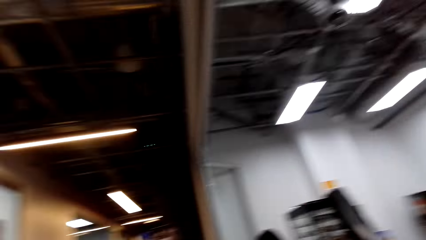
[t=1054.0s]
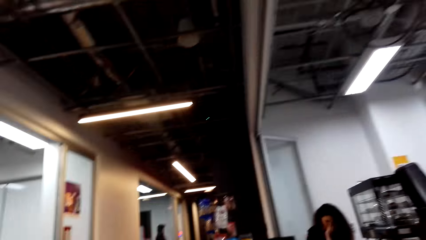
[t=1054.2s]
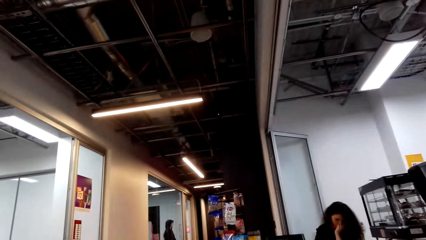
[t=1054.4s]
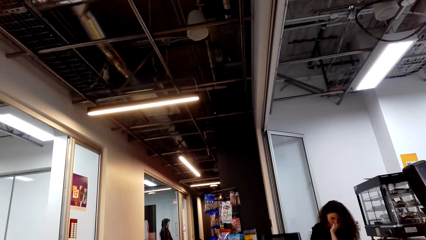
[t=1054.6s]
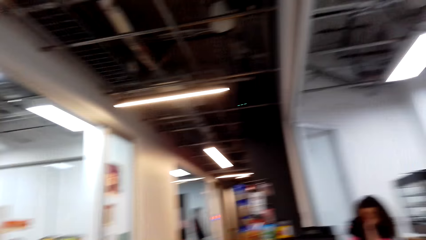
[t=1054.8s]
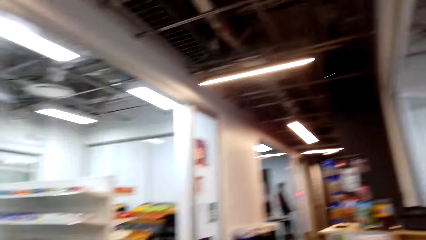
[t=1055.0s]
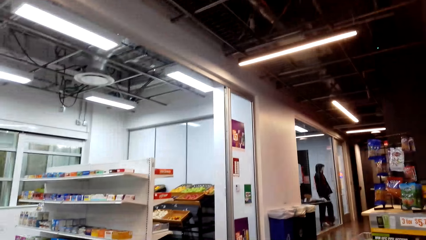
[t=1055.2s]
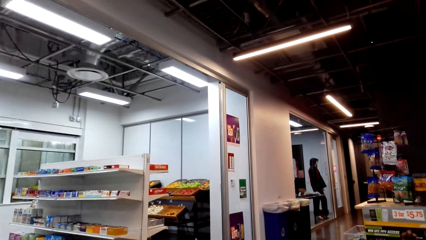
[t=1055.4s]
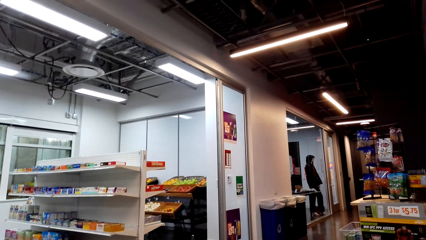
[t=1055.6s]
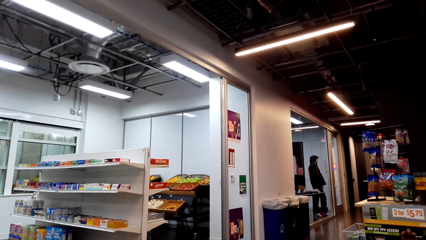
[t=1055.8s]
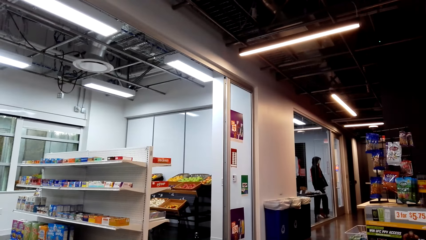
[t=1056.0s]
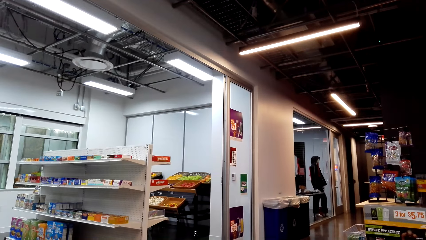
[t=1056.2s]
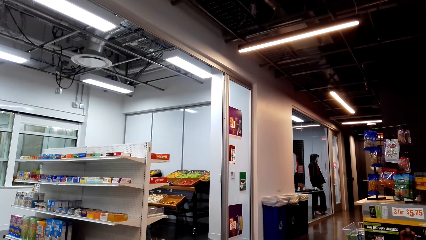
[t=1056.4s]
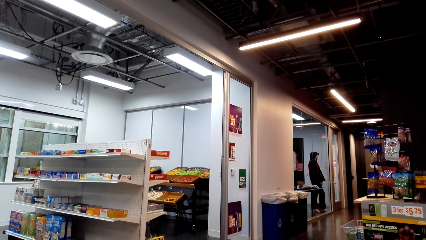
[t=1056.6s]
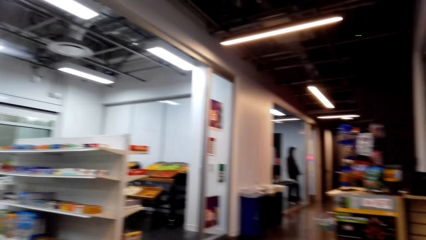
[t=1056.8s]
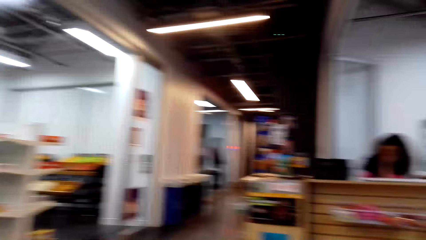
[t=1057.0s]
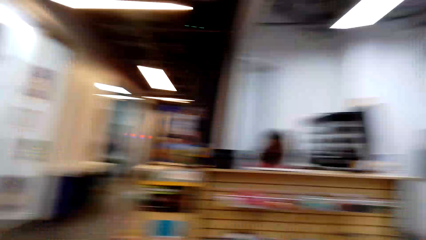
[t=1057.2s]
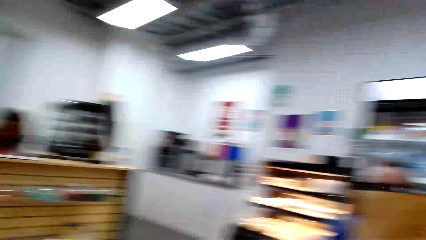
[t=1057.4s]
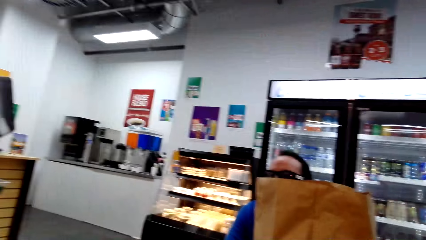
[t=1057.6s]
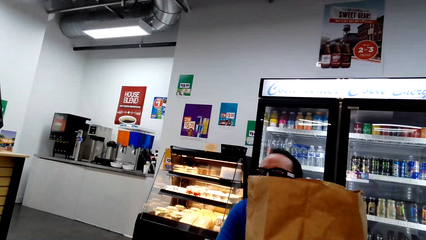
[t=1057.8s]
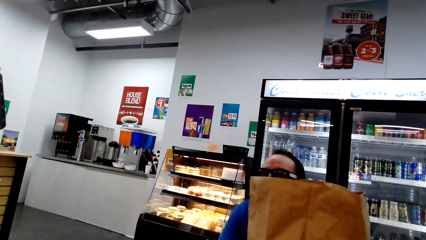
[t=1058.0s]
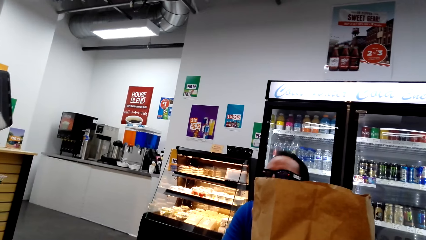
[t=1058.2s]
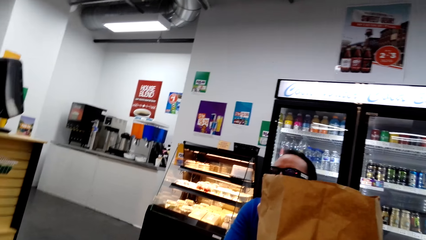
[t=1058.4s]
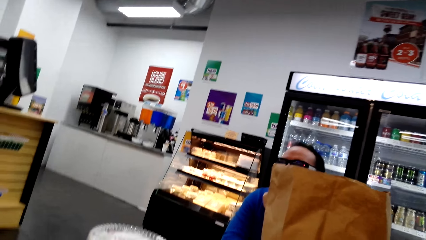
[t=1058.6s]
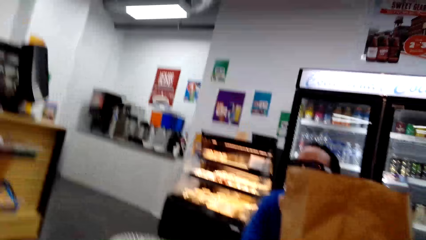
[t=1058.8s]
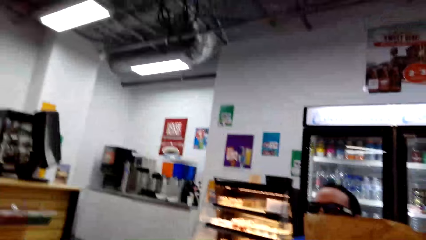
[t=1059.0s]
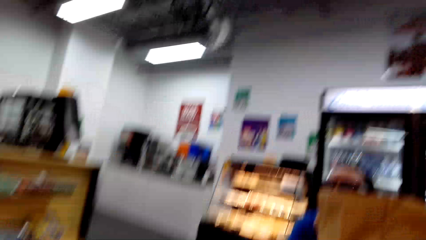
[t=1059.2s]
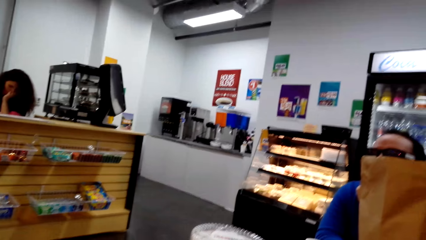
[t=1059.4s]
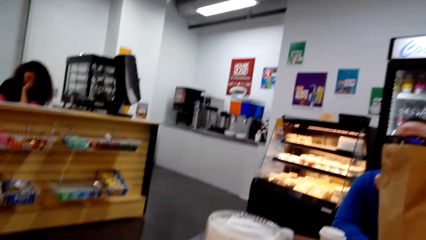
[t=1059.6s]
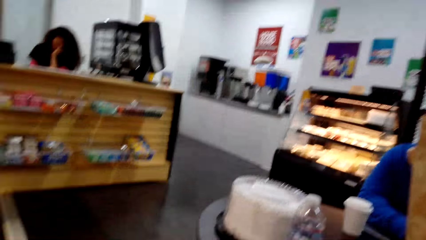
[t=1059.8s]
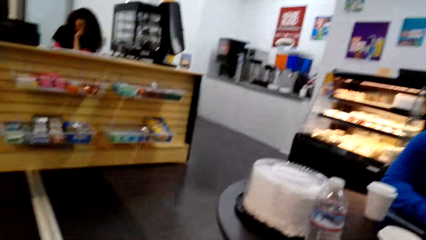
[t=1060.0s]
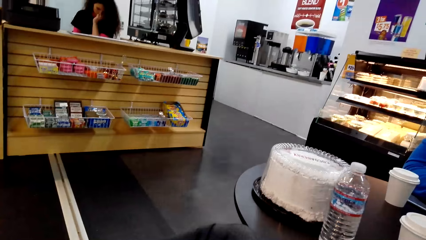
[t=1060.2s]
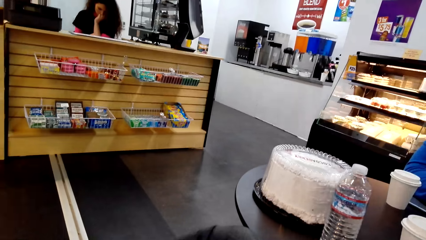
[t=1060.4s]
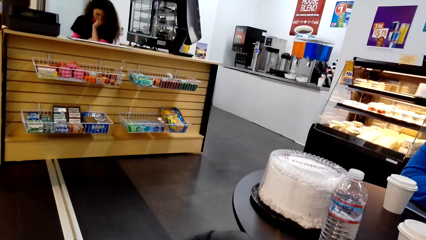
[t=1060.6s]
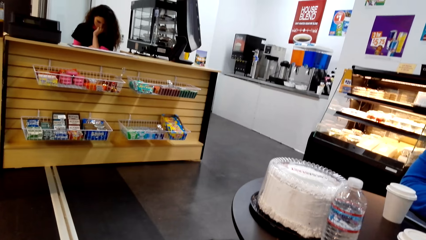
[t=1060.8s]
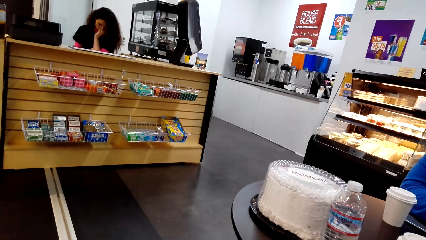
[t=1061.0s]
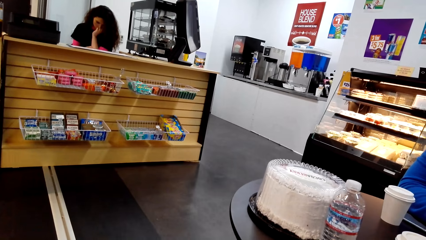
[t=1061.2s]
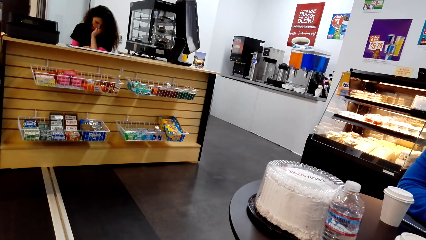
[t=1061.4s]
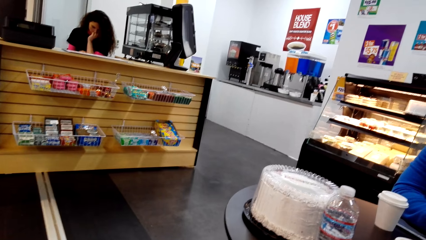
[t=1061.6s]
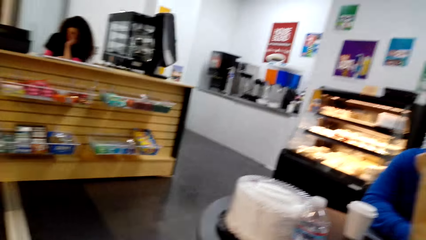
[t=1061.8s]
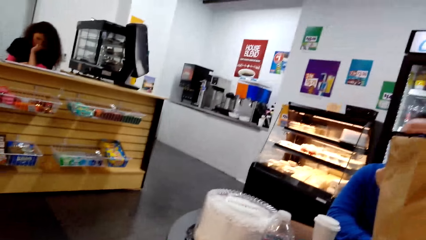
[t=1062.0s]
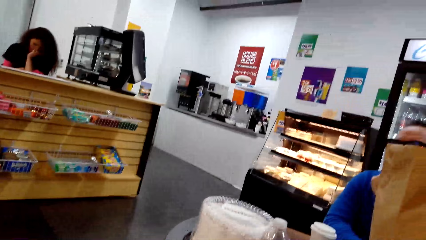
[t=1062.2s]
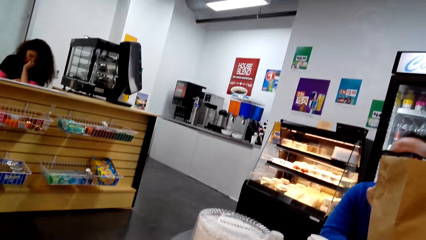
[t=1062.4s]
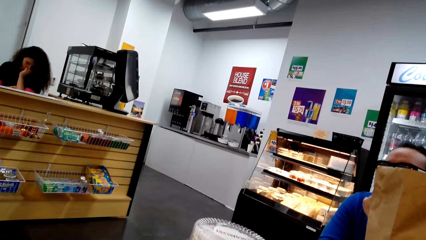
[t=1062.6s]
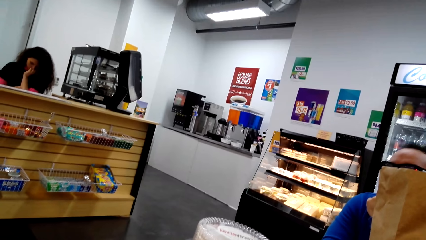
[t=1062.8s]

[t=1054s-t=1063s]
The camera wearer looks around.

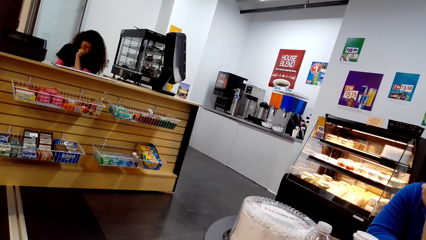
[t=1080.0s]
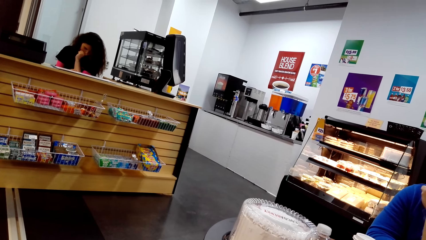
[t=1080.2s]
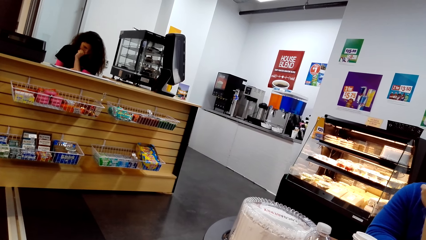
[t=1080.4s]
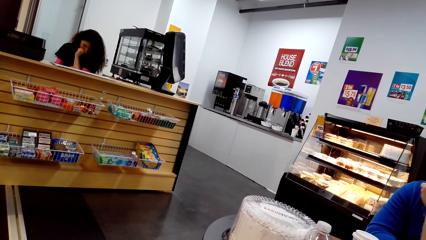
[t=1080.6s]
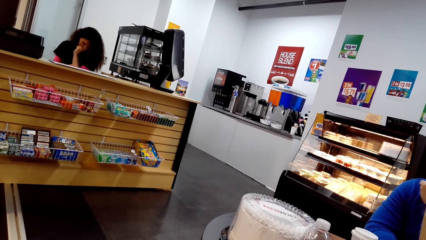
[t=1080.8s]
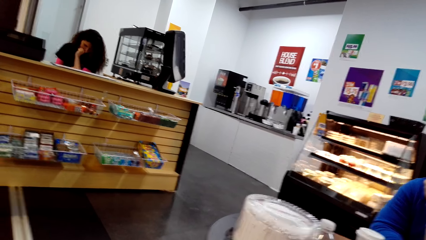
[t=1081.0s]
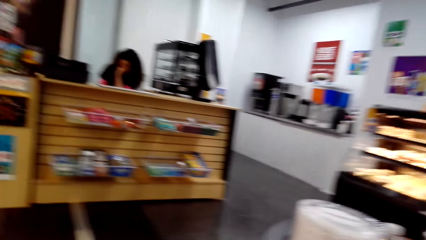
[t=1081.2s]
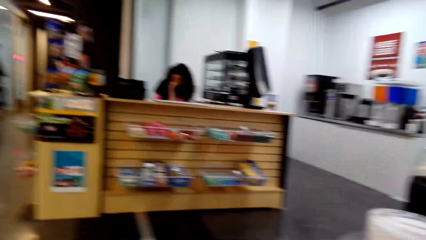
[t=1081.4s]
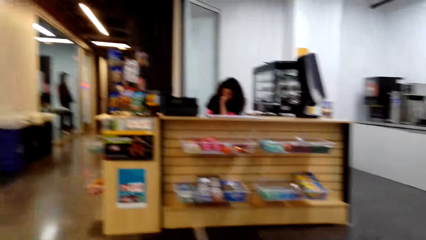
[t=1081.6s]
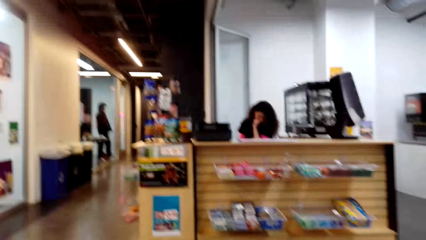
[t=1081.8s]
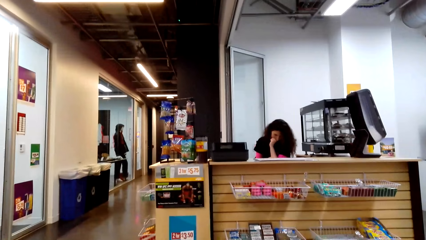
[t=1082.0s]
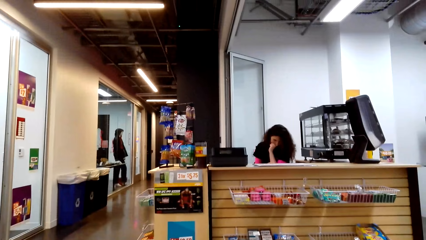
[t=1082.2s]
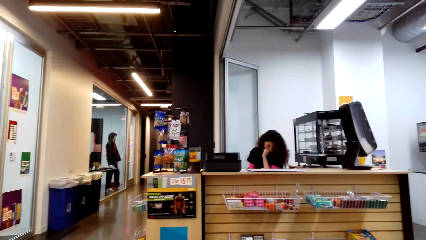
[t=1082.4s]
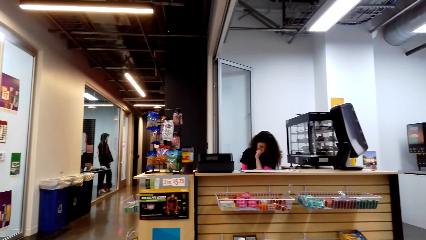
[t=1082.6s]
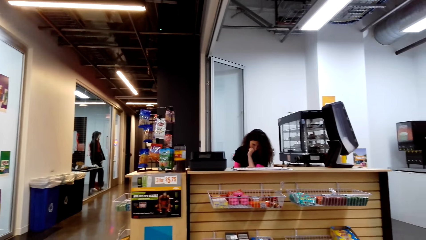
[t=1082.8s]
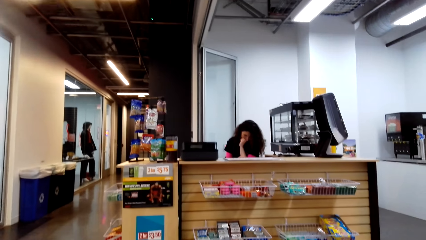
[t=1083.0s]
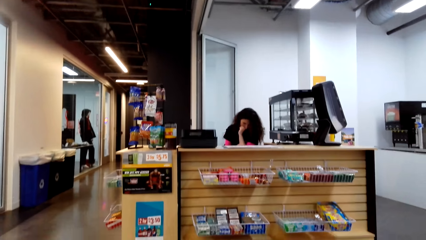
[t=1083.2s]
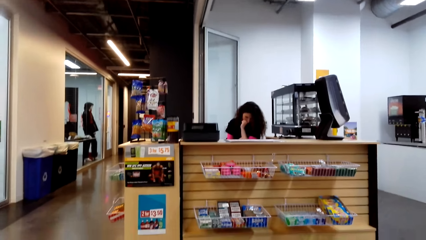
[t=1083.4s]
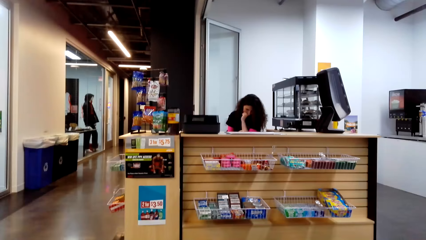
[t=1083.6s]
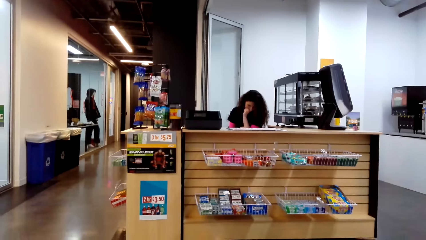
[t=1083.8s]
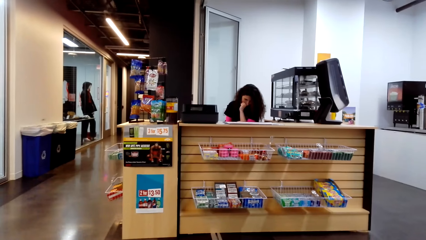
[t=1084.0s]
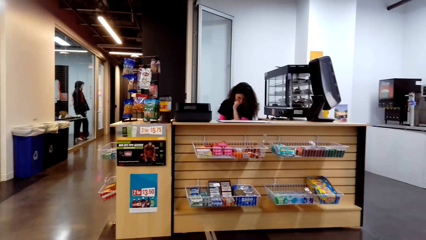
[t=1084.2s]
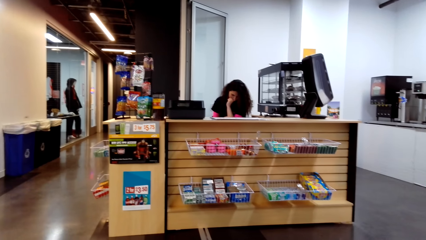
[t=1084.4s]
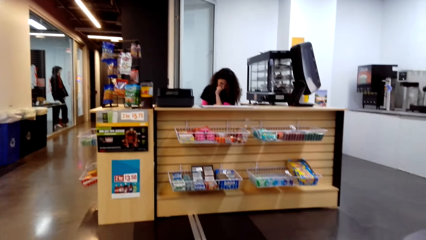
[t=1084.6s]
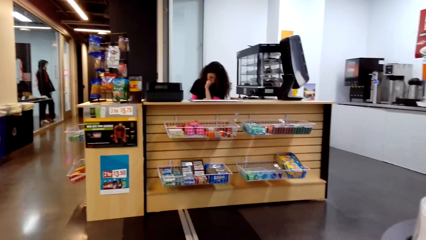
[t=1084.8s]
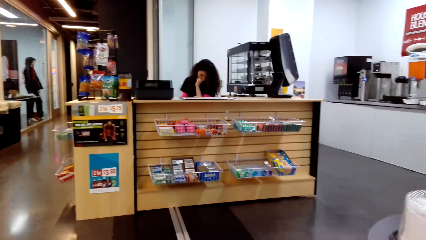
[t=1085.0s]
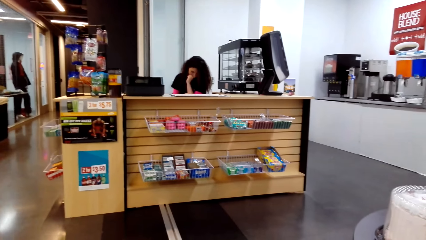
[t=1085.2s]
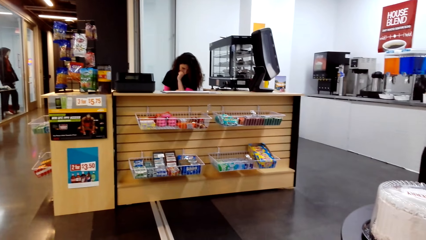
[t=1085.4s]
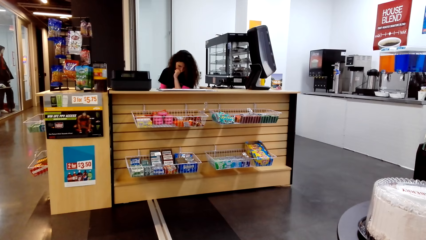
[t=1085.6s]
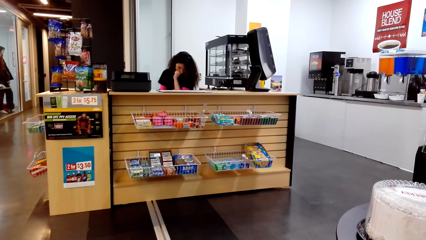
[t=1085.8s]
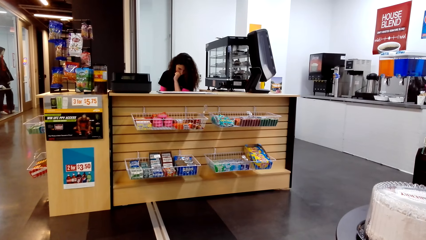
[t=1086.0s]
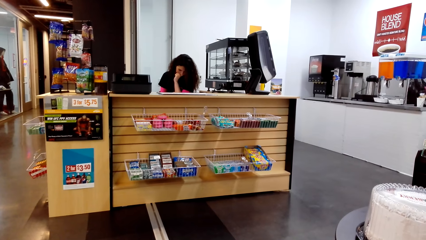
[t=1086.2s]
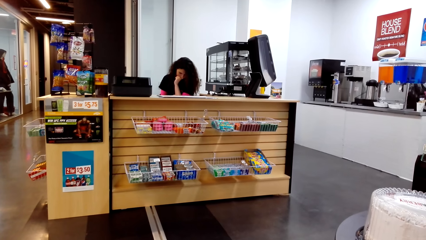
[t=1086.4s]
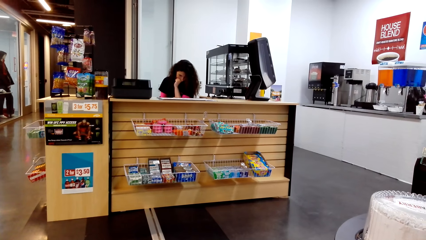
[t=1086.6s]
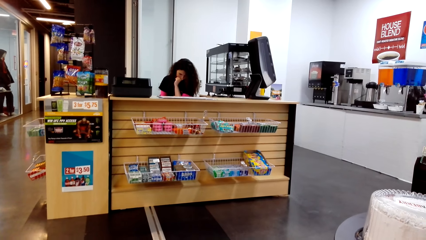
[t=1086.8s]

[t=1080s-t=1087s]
The camera wearer looks around.
